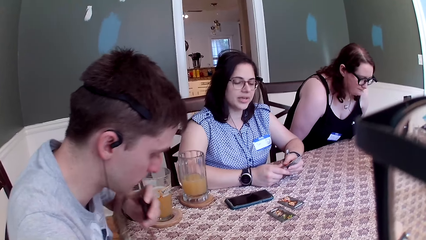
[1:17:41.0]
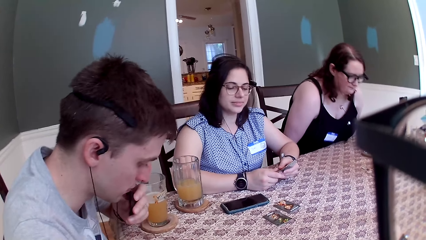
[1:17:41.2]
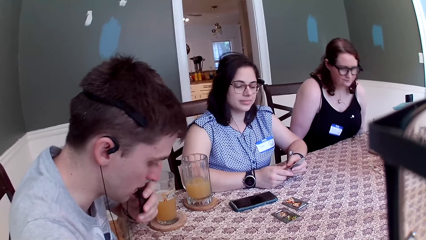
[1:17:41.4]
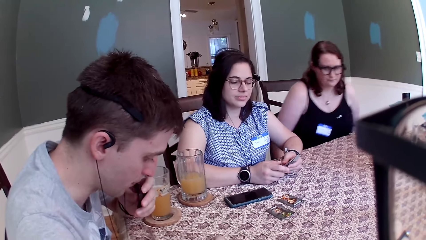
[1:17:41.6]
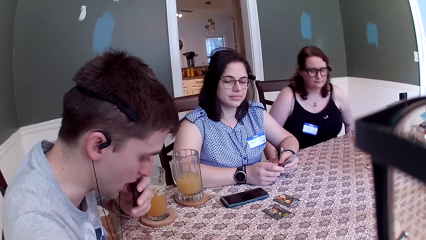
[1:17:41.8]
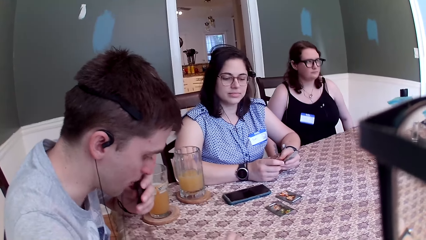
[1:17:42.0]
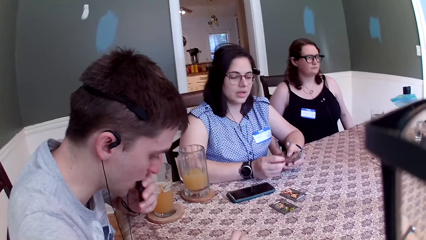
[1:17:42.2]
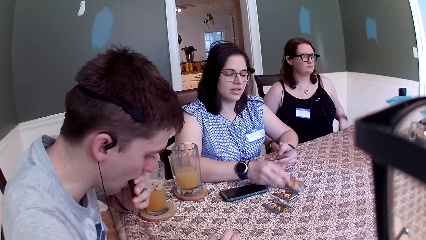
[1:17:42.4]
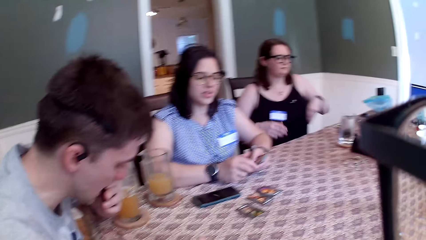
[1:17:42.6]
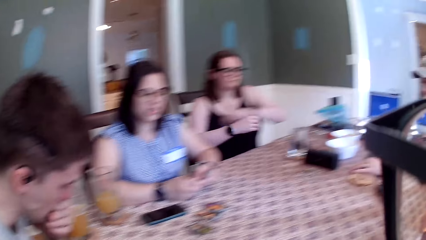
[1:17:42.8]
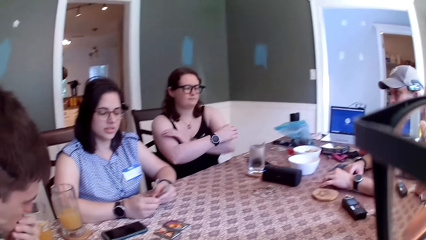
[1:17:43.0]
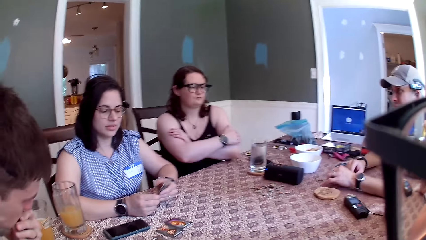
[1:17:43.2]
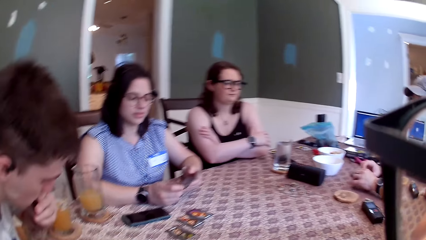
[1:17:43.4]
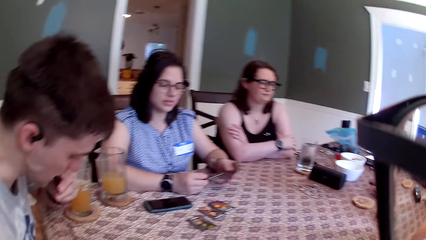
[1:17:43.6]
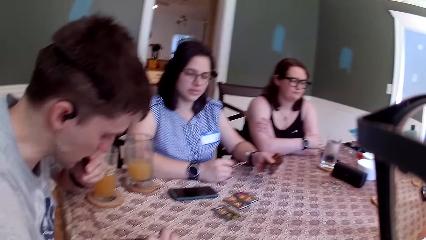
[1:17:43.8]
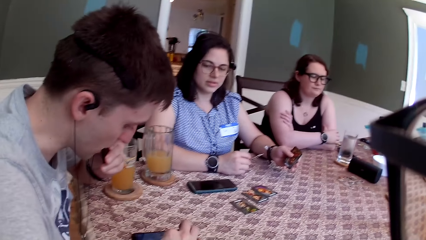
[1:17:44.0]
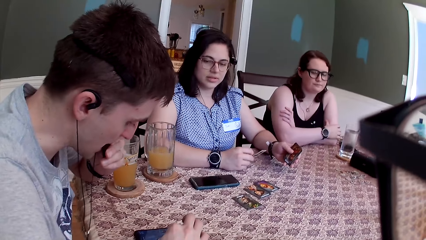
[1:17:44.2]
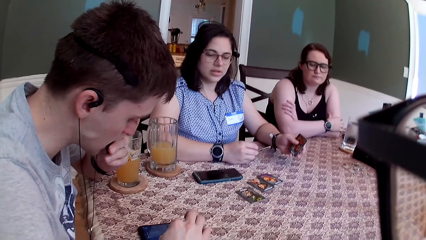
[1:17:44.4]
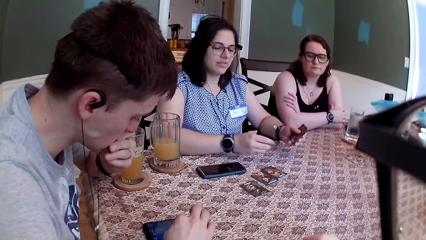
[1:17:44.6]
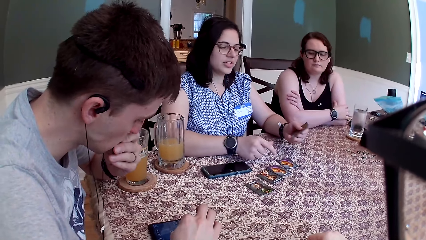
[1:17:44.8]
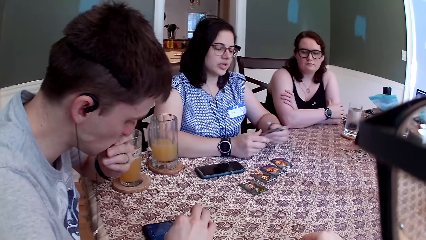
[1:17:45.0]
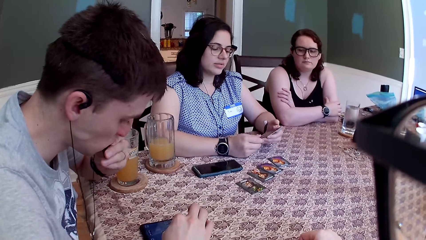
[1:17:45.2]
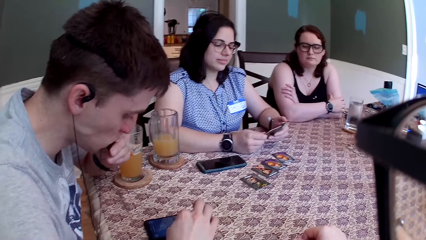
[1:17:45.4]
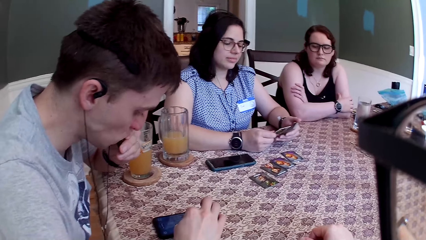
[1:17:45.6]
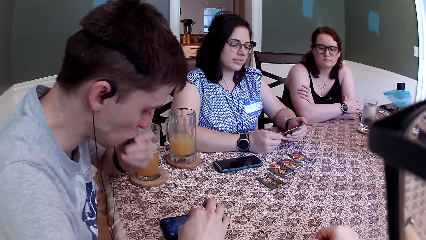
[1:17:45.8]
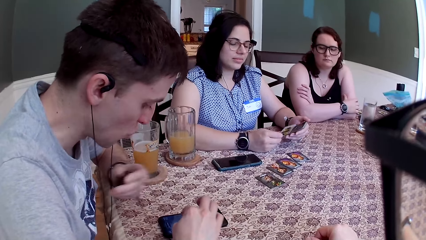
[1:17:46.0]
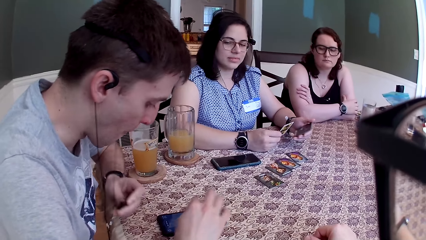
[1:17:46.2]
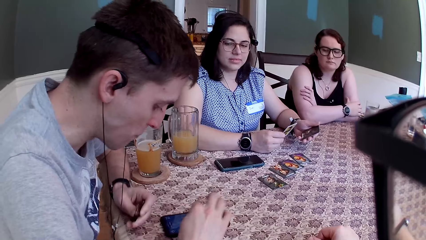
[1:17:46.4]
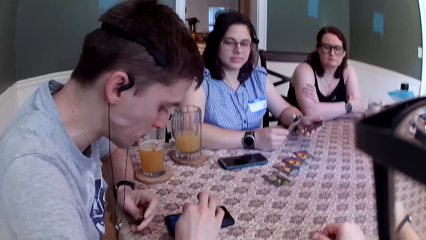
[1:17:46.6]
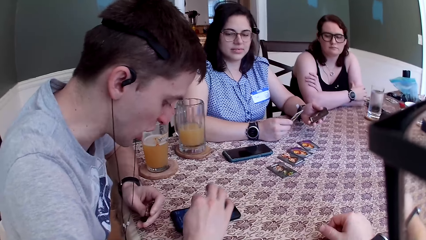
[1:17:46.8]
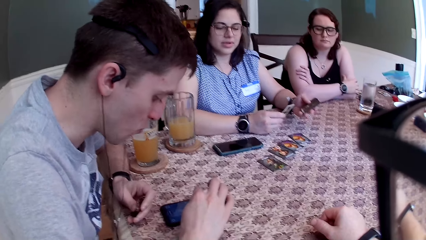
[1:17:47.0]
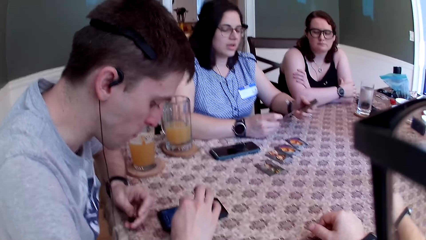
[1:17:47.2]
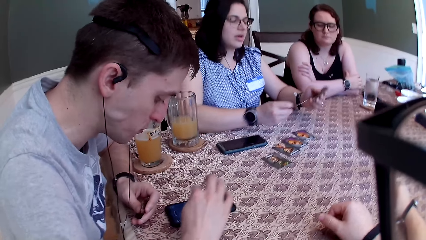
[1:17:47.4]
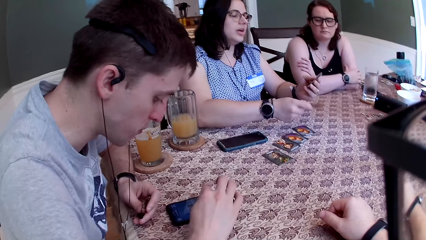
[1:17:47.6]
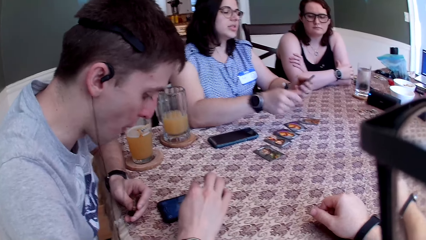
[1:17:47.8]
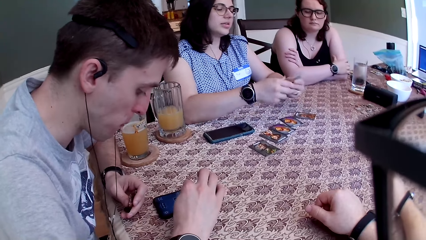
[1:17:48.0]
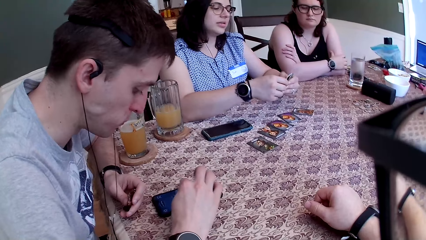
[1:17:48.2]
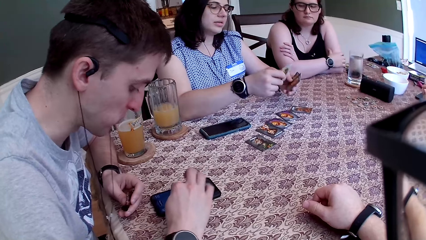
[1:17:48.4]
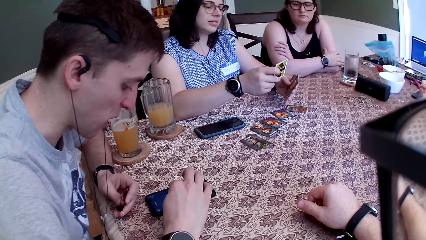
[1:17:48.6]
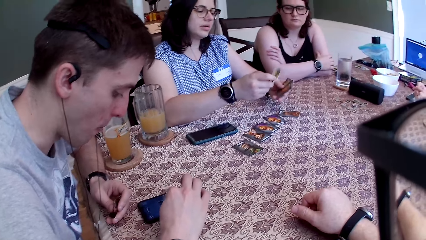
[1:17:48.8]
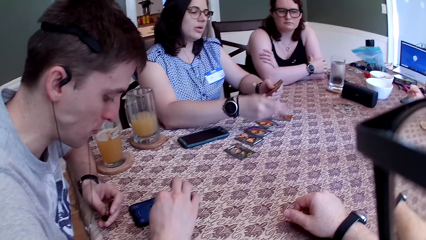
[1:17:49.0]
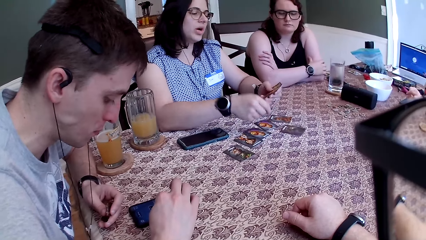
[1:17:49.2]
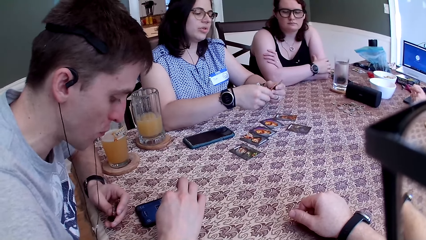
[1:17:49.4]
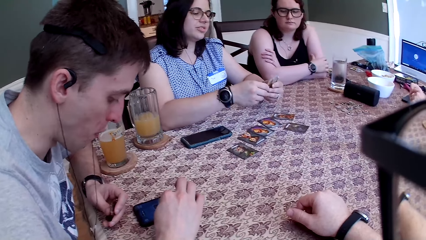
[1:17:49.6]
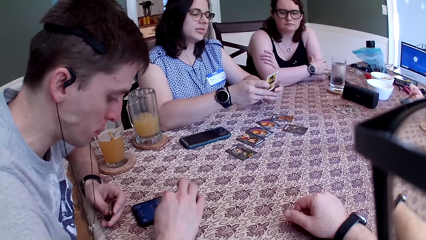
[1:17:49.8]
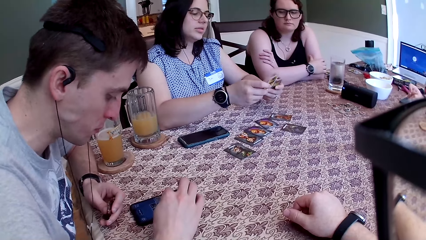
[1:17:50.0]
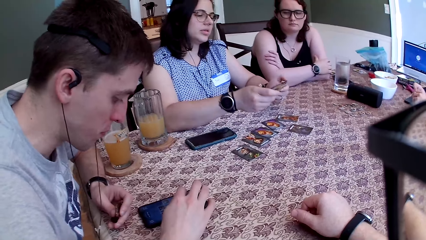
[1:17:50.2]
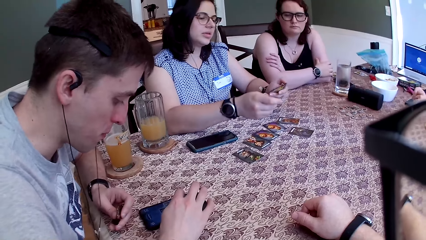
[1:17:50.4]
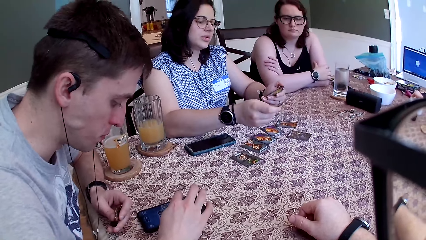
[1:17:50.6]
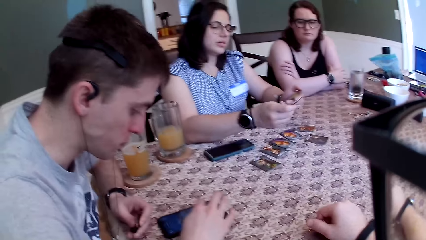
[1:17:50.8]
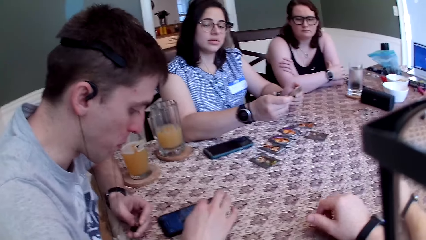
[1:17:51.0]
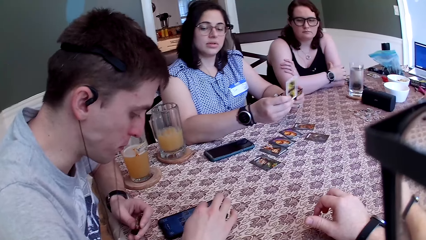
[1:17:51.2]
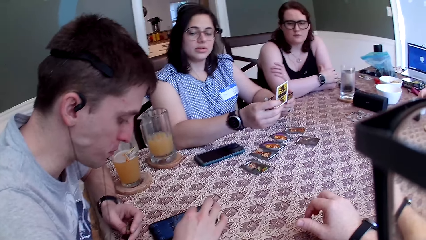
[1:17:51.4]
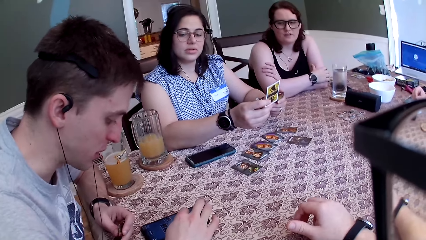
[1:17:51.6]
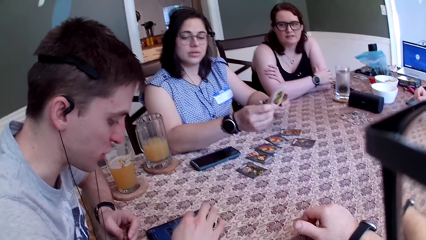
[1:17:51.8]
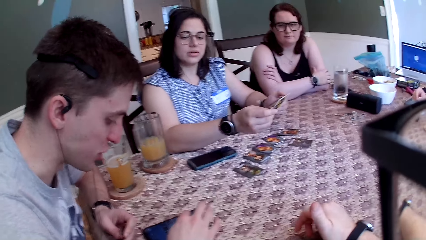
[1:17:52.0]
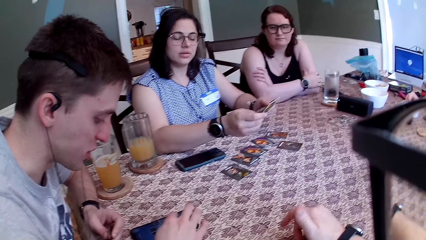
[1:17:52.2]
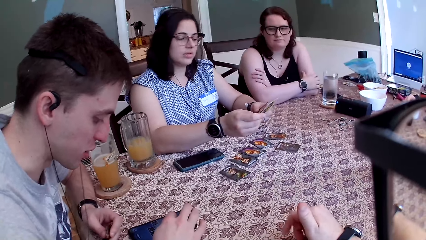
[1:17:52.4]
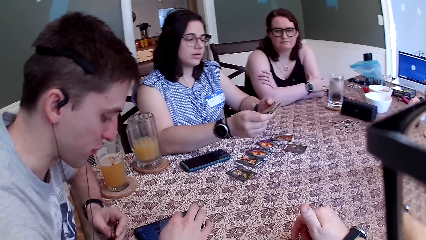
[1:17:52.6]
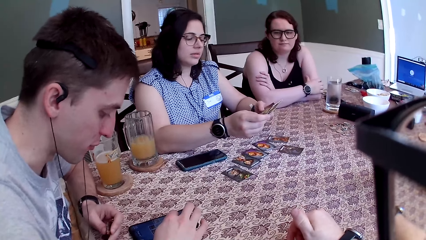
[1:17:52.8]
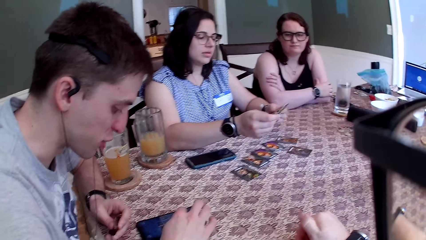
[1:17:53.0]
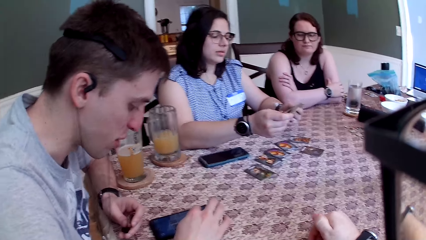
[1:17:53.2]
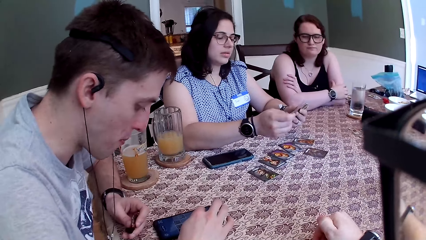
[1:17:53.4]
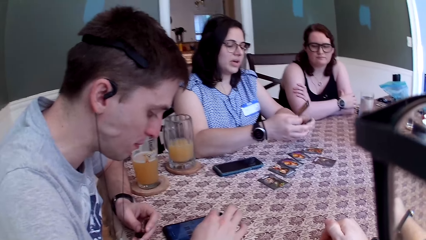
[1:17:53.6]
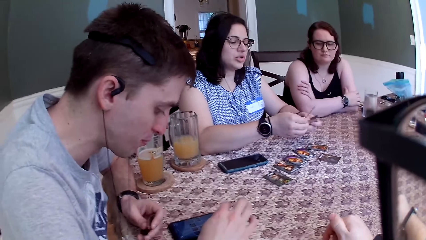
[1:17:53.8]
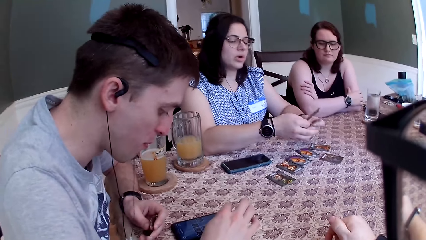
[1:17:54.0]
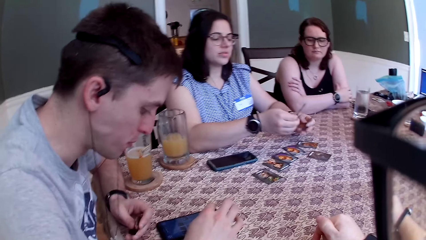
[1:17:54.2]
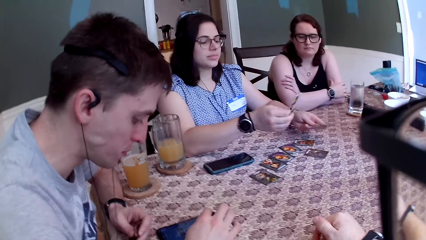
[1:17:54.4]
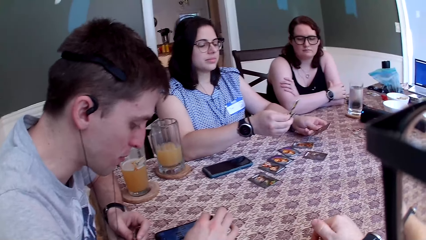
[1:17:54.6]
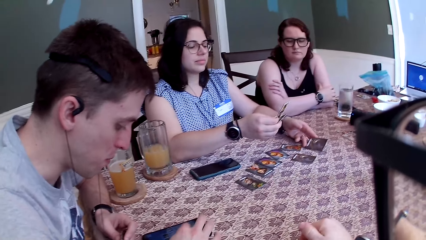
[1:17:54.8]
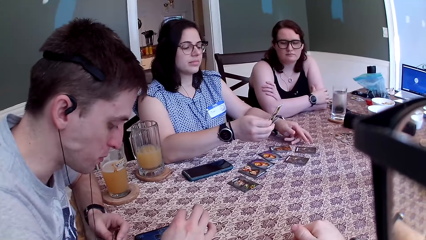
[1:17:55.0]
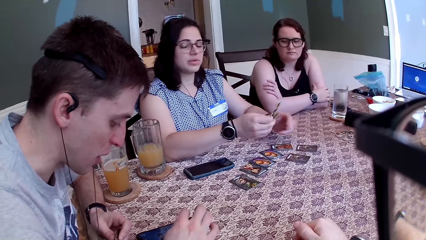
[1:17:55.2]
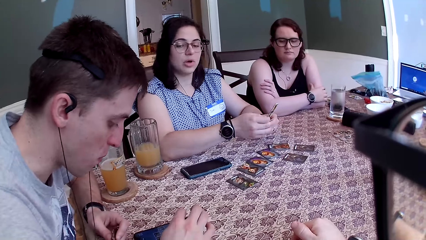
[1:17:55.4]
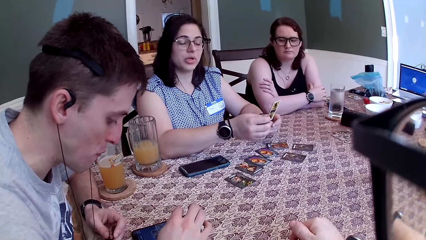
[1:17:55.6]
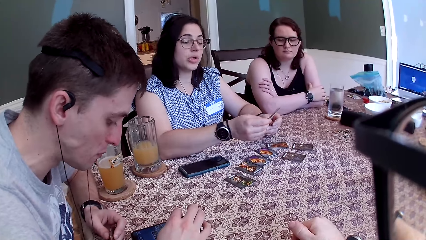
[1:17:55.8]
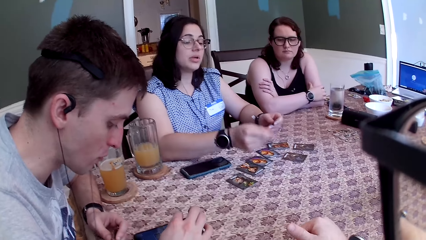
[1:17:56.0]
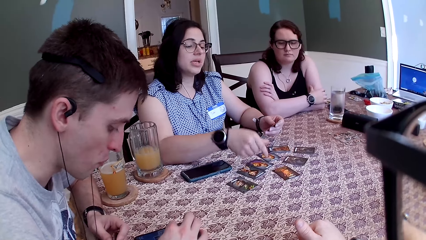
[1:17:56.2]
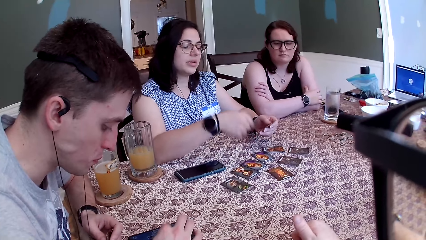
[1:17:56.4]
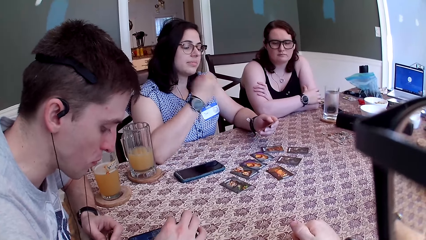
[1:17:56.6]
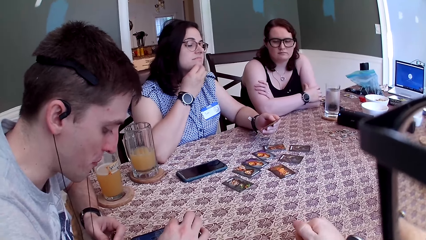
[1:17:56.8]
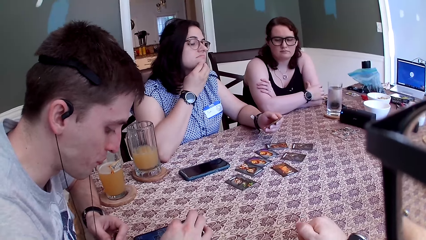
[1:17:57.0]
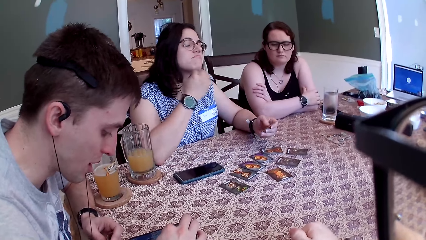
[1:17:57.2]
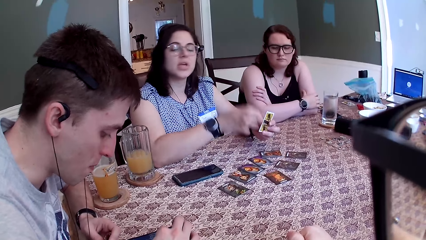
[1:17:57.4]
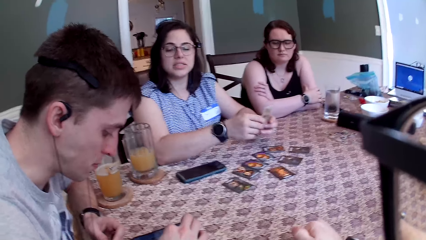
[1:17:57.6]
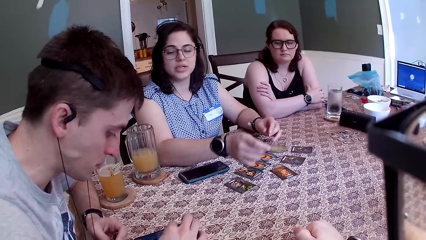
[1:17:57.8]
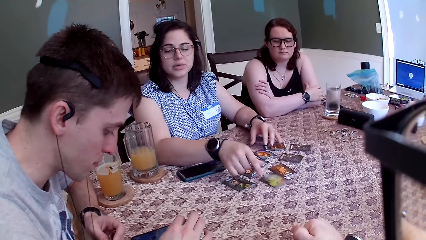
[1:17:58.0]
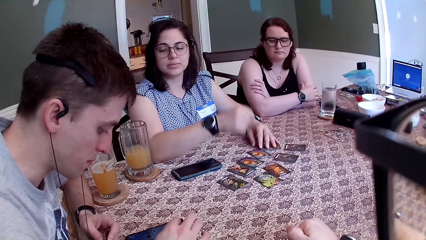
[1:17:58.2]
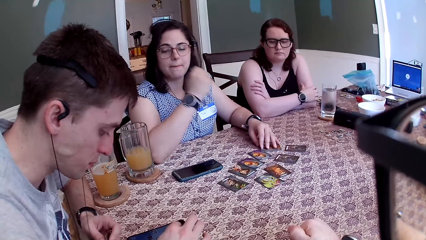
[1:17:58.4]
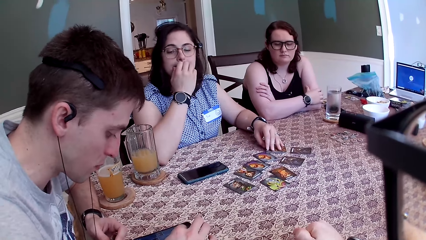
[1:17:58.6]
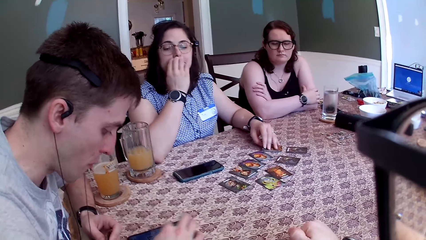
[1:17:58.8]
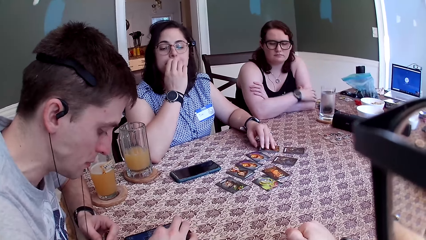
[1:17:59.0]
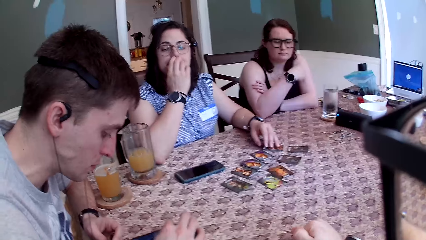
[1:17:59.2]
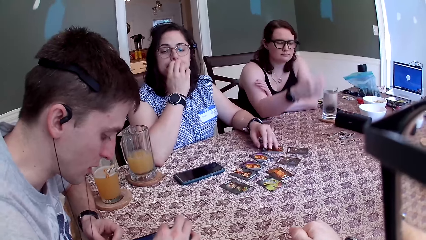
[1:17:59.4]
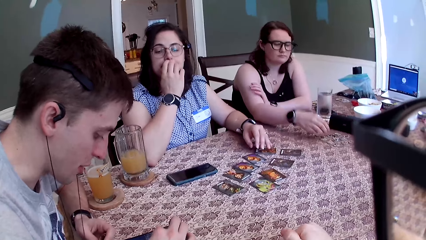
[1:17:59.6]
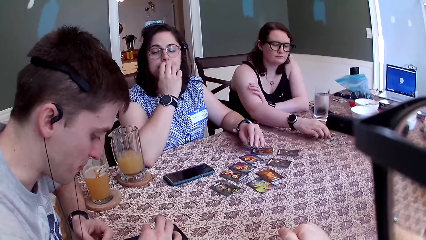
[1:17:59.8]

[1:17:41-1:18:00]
A woman drops a card on the table with her right hand. Another woman sits on a chair. The first woman drops a card on the table with her right hand. A man puts the cookies in his mouth with his left hand. The other woman places both hands on the table. The first woman drops a card on the table with her right hand. The man taps a phone on the table with his right hand. The first woman drops a card on the table with her right hand. She drops a card on the table again. The camera wearer moves his fingers on the table. The other woman places both hands on the table. The first woman speaks to a group of people on the table. The first woman drops a card on the table with her left hand. She drops a card on the table with her right hand, scratches her jaw with her right hand, drops a card on the table with her right hand, touches her mouth with her right hand and places her left hand on the card on the table.
